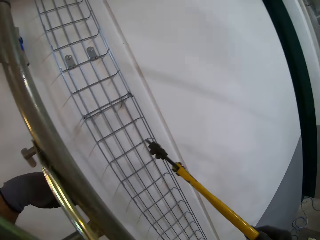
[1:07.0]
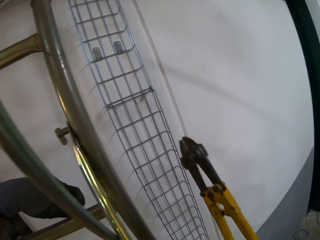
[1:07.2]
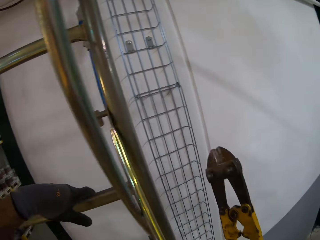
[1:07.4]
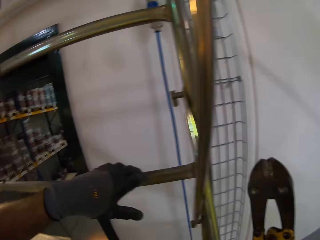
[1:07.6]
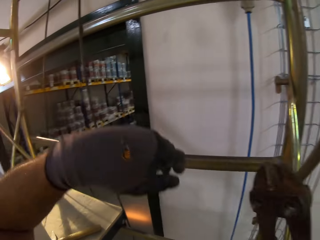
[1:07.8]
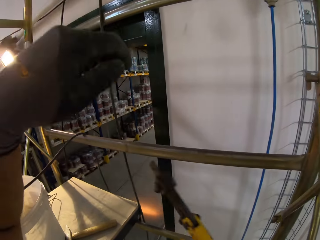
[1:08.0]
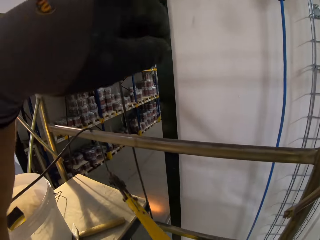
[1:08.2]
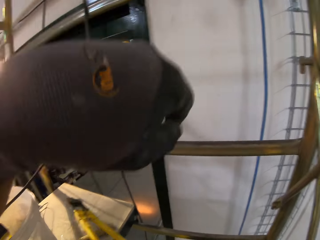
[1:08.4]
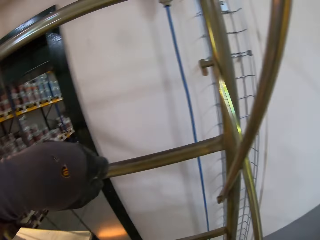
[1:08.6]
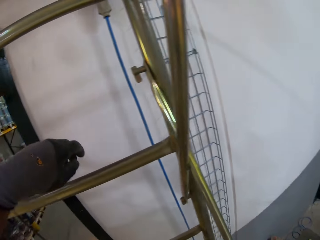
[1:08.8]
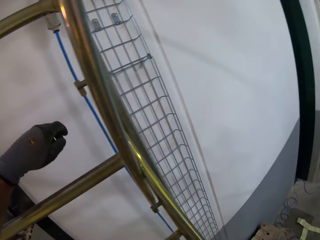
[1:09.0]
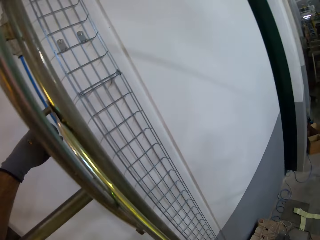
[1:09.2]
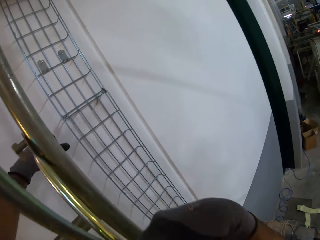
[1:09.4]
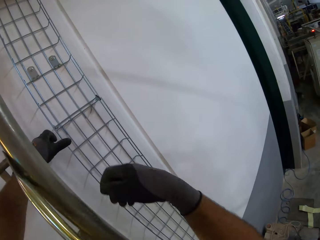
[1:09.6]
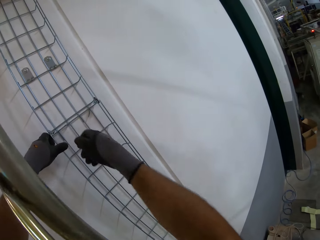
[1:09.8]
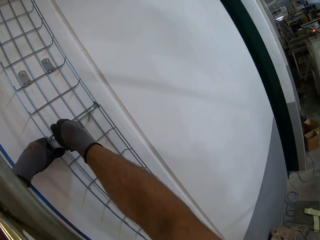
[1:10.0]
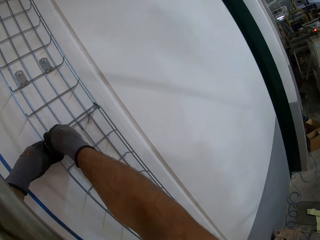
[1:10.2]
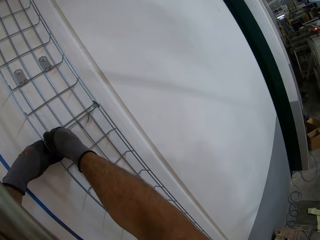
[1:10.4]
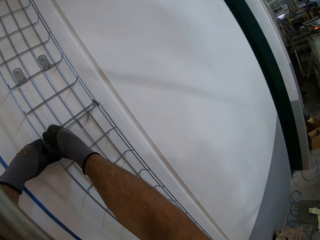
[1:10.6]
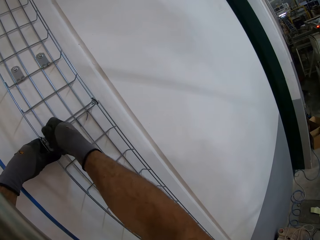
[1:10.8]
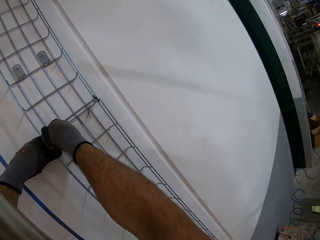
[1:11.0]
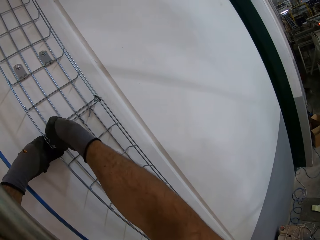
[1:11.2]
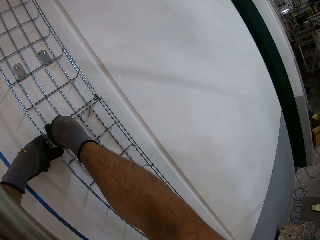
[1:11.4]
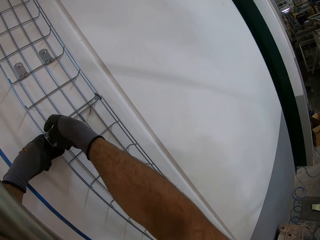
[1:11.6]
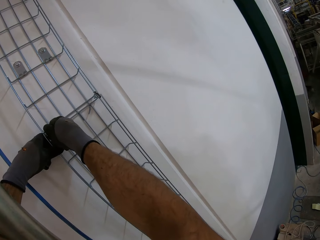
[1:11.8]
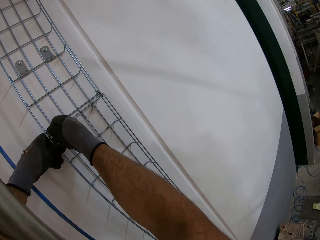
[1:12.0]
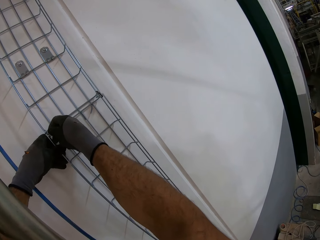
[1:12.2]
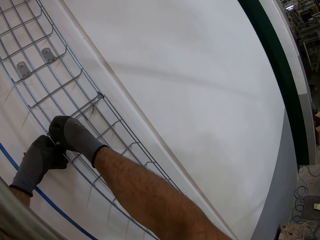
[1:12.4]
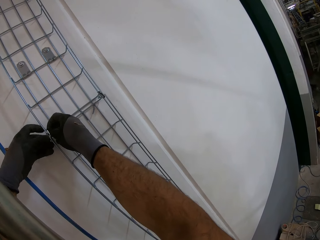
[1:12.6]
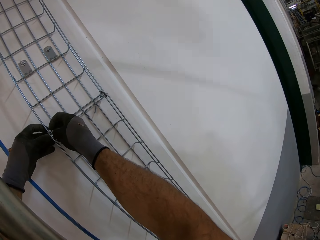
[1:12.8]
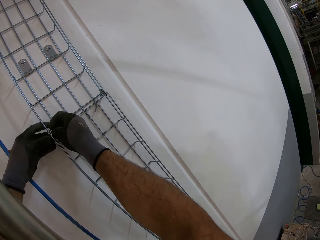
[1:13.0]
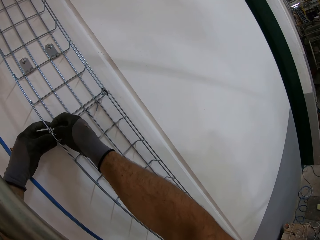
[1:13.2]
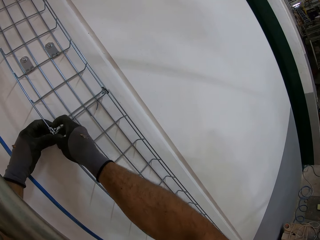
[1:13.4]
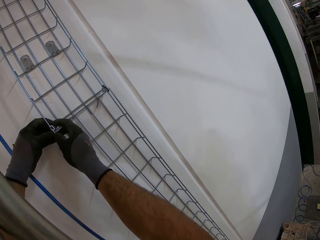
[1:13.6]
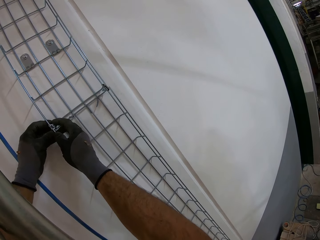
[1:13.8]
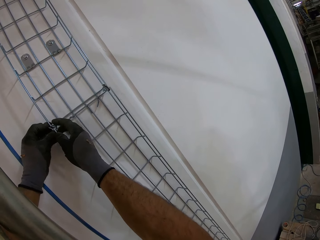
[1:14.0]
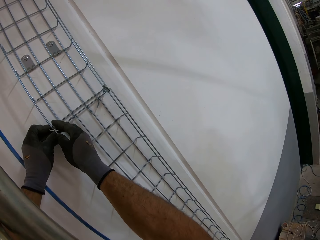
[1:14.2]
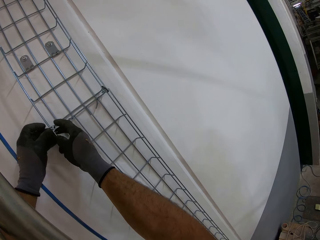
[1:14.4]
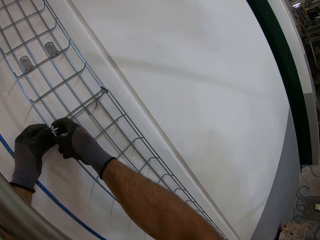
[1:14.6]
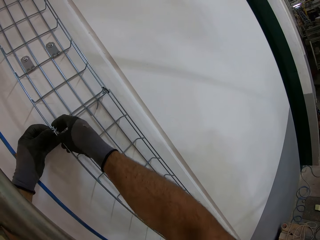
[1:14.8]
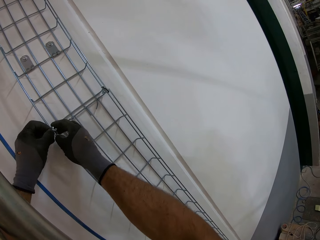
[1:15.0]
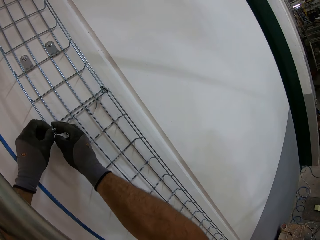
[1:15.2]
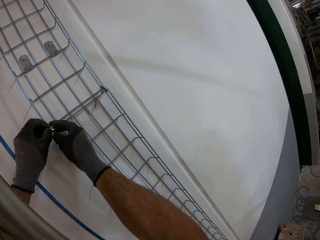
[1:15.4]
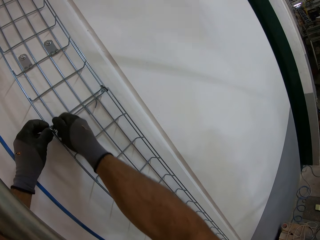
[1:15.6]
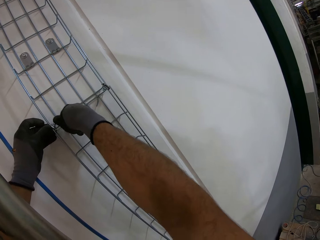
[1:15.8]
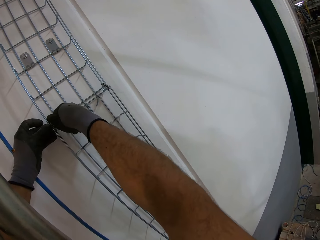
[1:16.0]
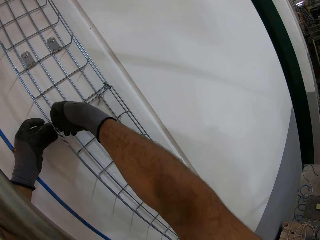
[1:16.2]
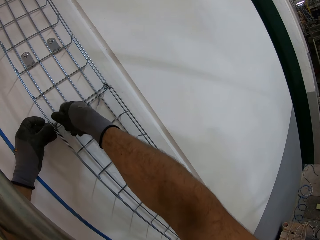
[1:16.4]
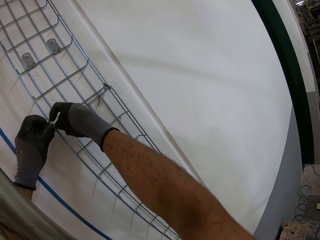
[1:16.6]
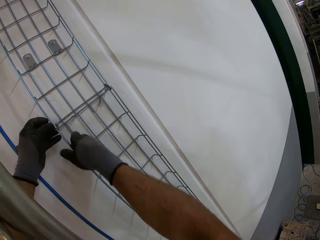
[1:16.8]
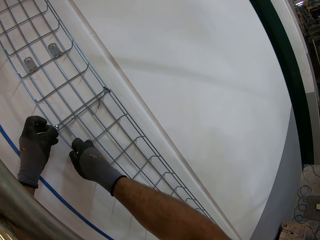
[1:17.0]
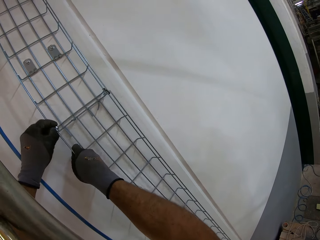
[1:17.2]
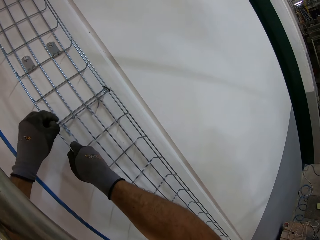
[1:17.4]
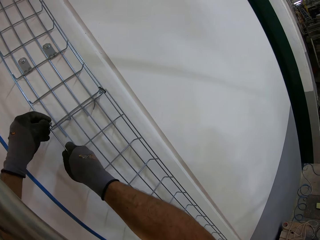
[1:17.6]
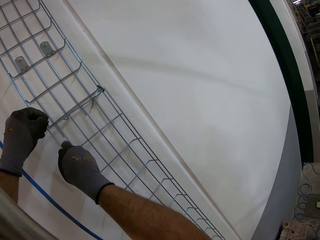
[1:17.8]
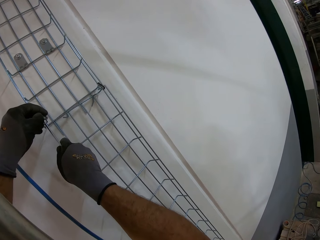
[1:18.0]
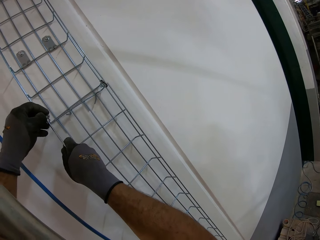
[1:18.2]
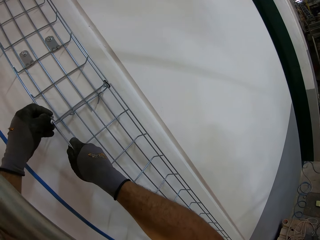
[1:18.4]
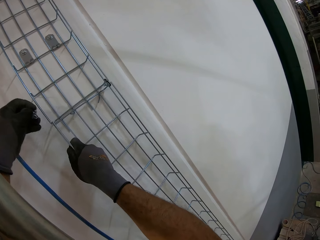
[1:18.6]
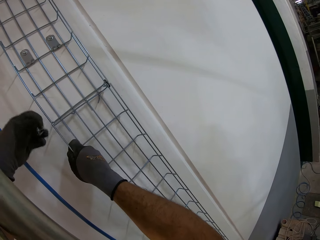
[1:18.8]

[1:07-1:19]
The camera wearer puts down the pliers. They touch the wire on the wall.

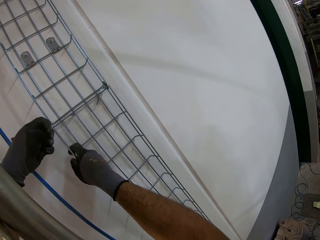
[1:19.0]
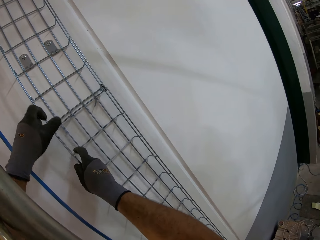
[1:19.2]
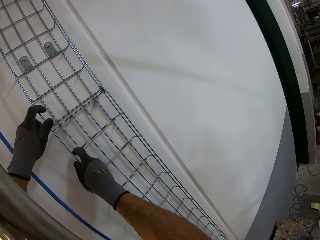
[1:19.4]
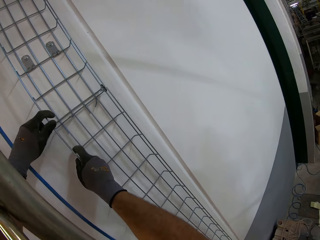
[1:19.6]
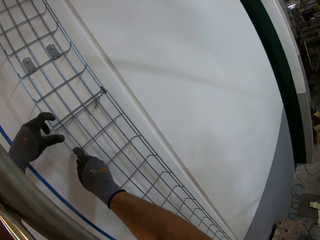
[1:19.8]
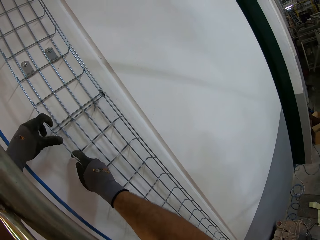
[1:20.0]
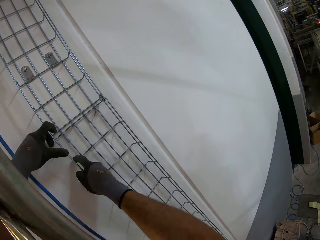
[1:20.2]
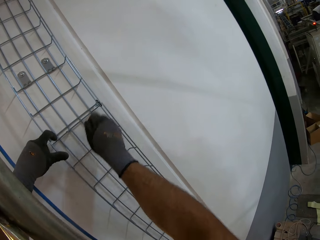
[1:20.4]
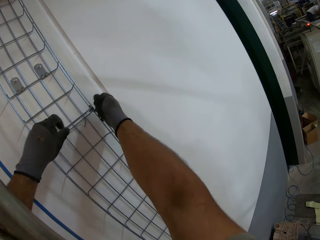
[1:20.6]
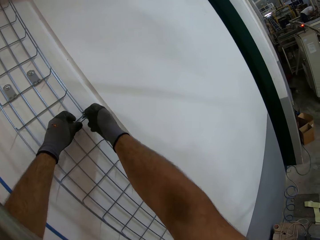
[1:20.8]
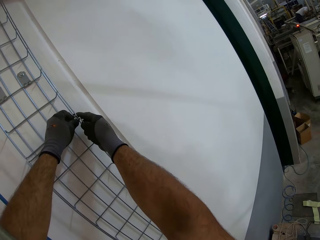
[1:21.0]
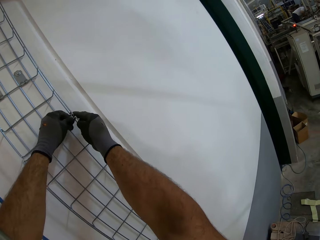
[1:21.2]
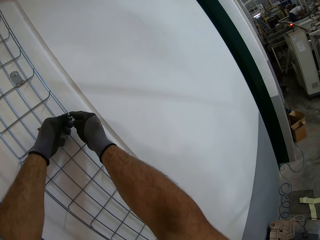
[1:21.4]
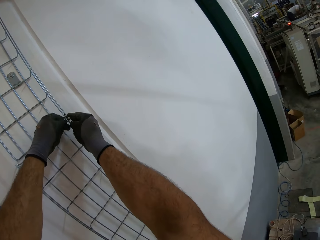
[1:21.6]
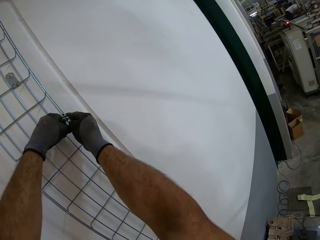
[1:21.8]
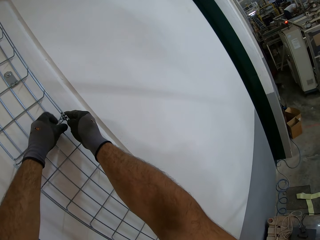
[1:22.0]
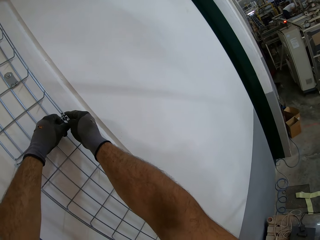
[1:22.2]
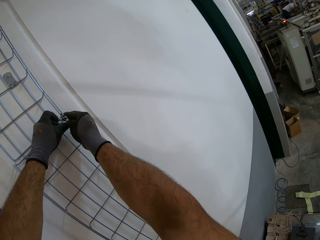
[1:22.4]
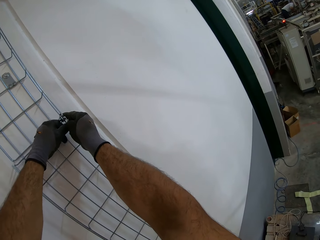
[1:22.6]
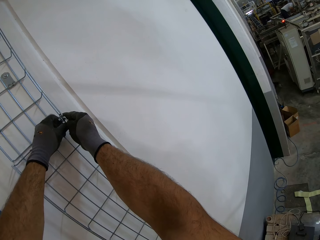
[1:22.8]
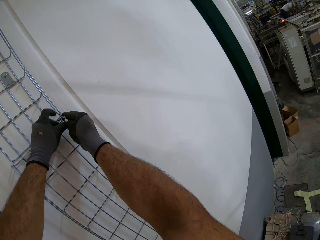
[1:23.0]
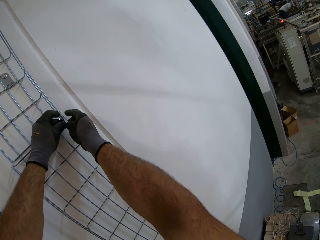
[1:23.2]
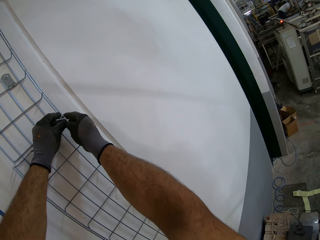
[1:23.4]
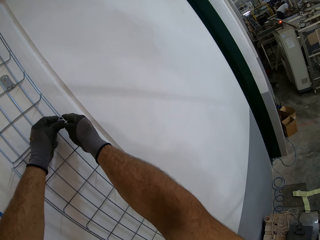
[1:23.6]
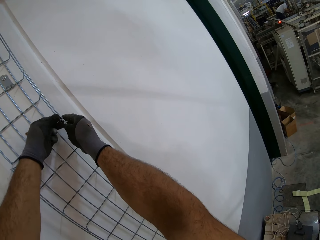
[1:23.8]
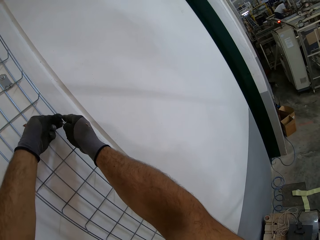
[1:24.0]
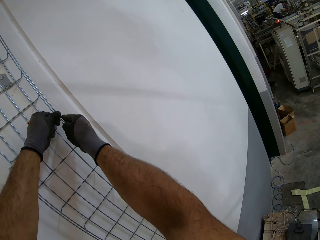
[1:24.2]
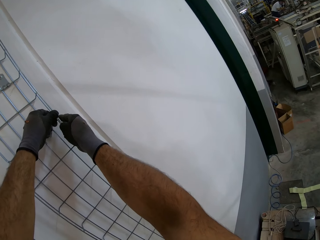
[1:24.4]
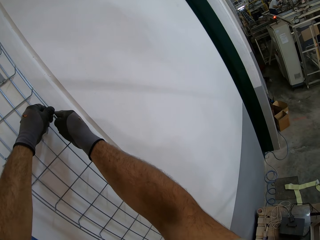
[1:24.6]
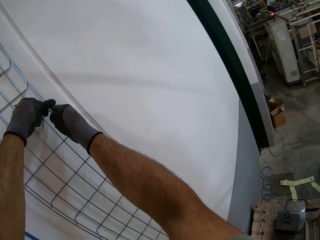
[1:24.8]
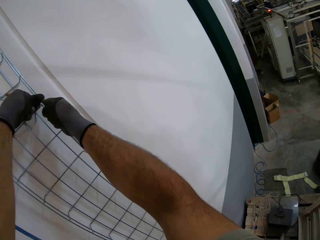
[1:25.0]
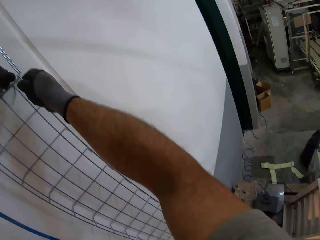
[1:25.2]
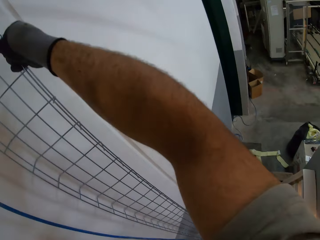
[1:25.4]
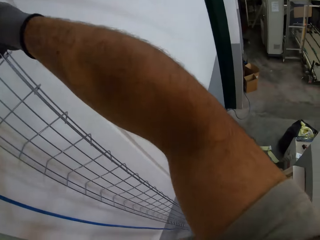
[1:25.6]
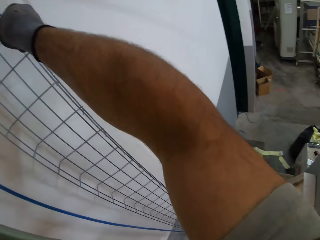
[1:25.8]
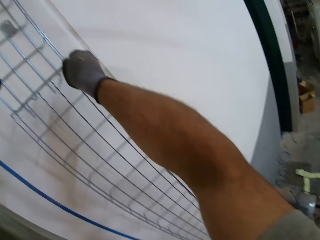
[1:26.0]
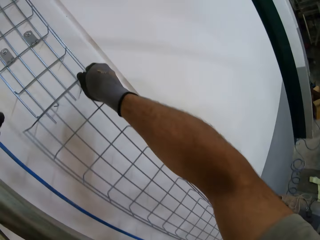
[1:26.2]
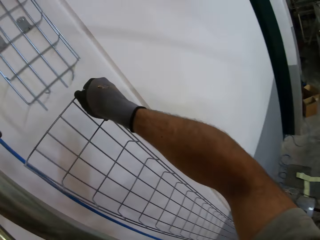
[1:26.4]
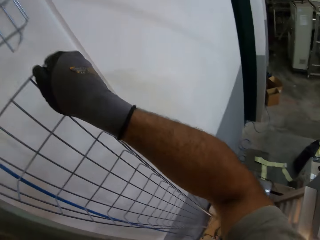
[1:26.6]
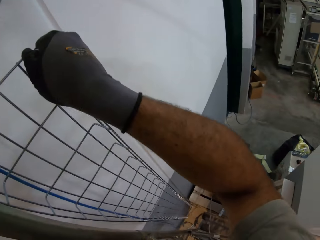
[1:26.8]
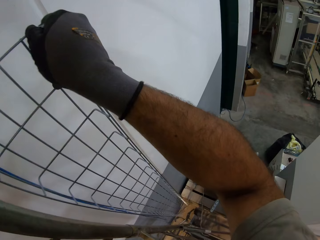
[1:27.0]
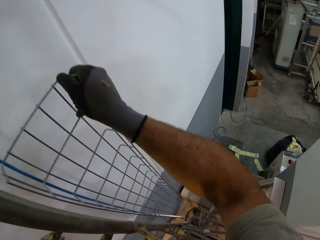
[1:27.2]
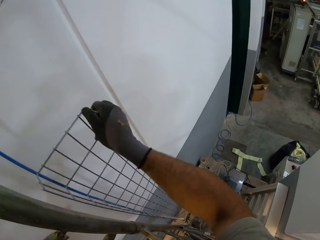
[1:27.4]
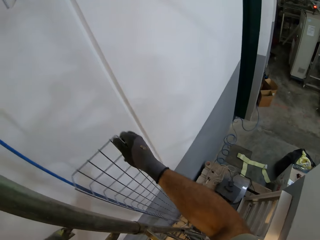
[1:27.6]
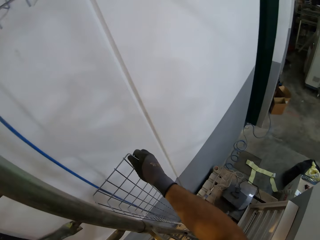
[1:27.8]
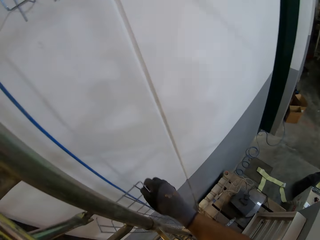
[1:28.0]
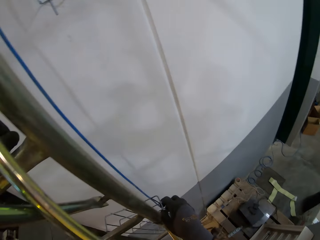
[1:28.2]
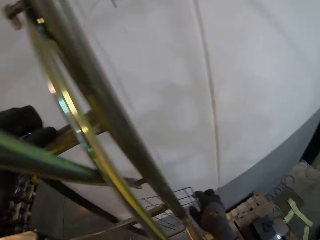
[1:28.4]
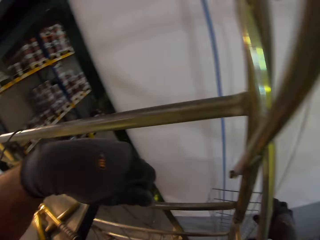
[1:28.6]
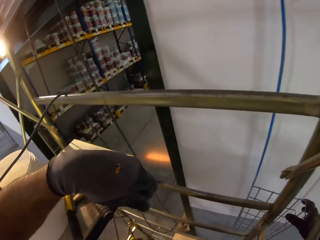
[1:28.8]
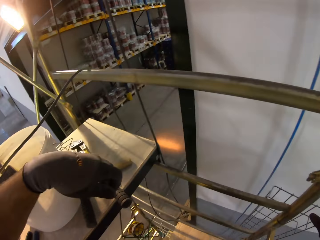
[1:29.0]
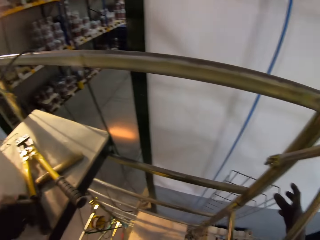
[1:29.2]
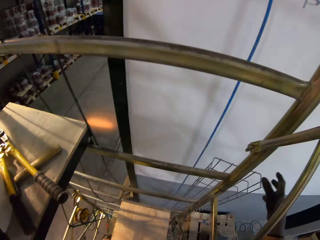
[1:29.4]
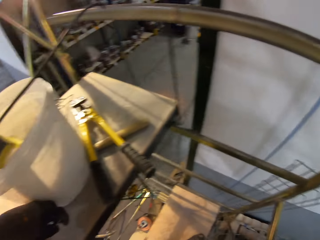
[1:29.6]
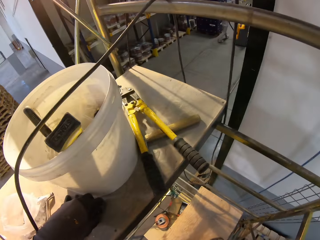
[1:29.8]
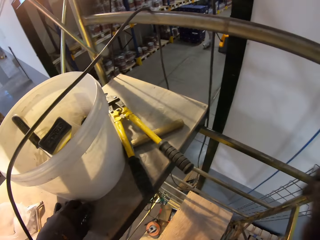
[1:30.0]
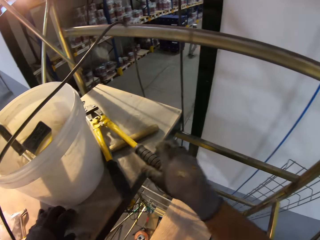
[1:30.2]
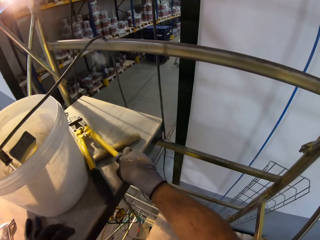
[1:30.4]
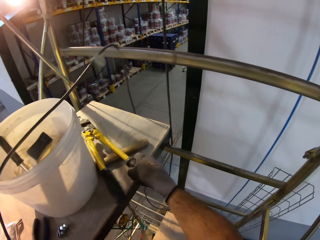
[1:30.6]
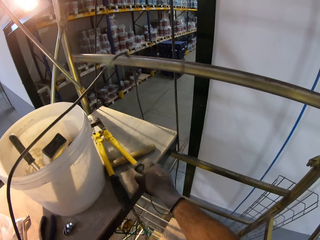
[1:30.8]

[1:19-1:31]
The camera wearer takes the wire grid. They put down the wire grid.
